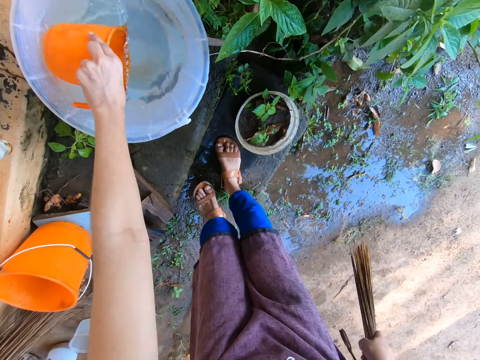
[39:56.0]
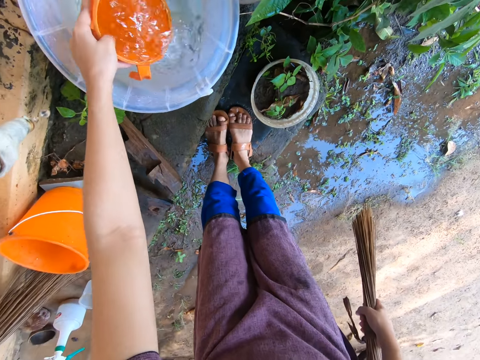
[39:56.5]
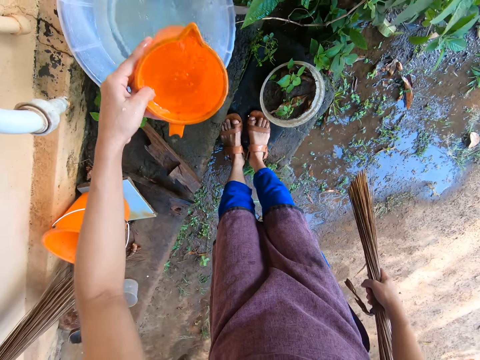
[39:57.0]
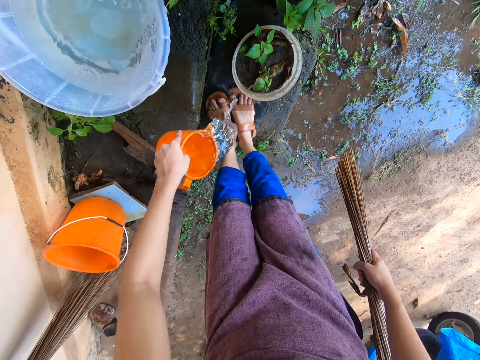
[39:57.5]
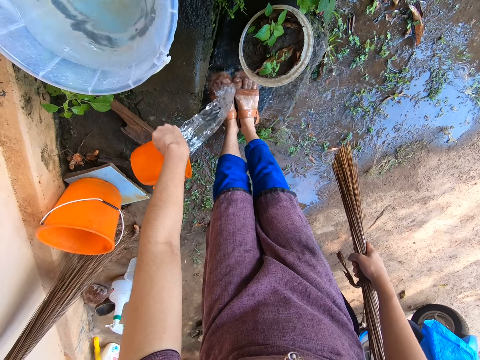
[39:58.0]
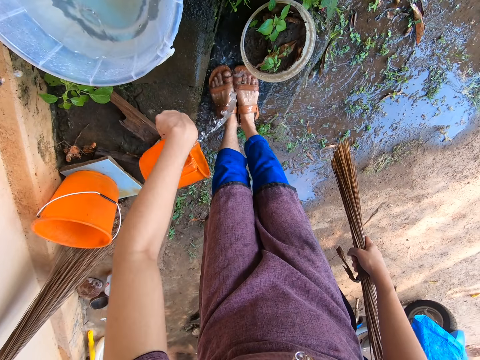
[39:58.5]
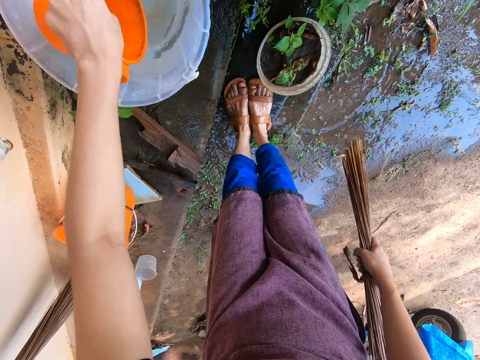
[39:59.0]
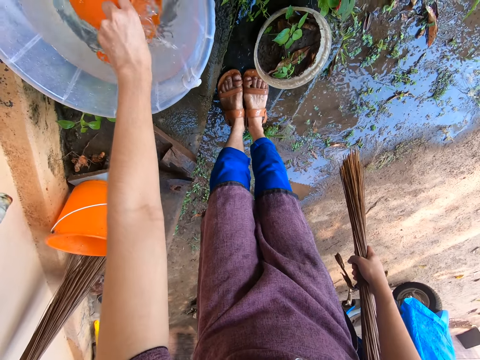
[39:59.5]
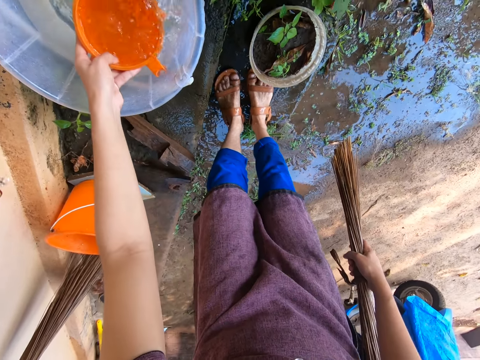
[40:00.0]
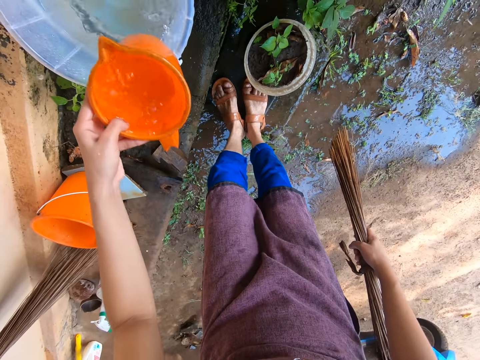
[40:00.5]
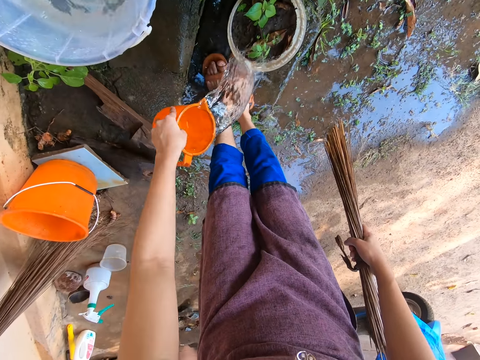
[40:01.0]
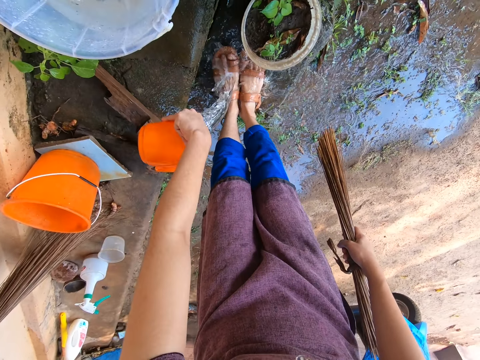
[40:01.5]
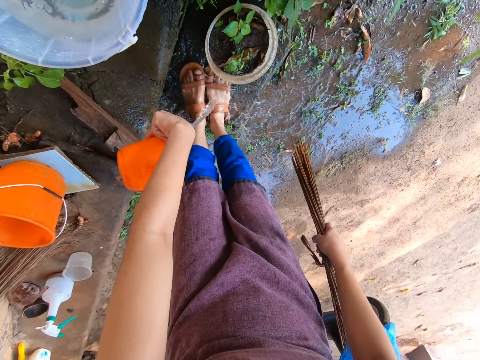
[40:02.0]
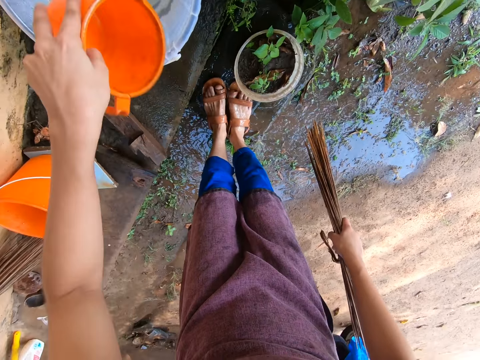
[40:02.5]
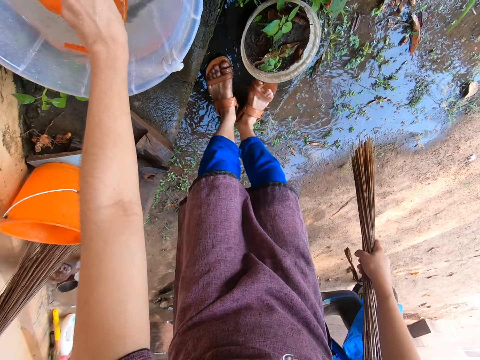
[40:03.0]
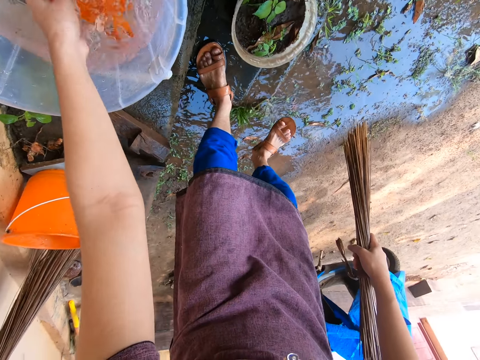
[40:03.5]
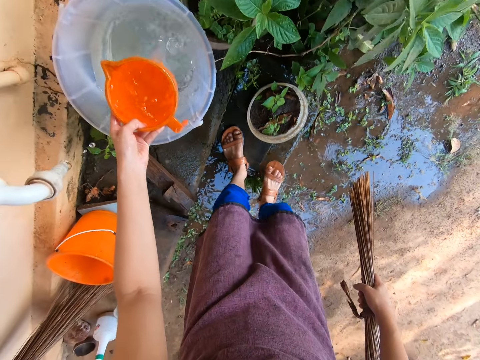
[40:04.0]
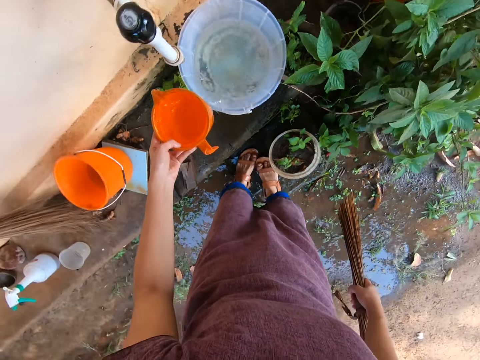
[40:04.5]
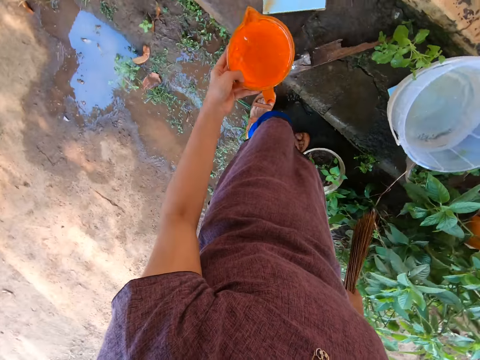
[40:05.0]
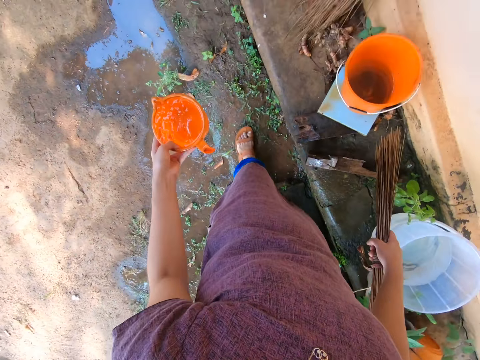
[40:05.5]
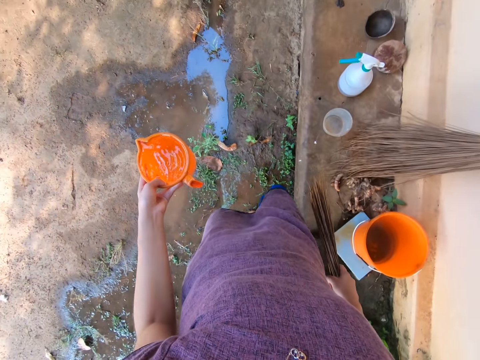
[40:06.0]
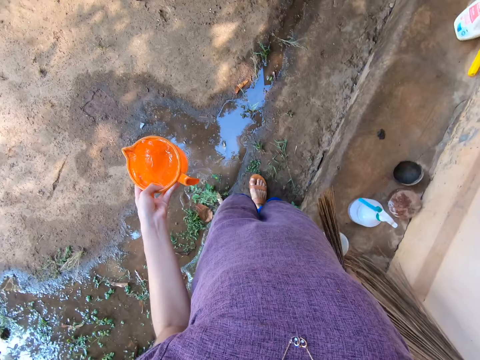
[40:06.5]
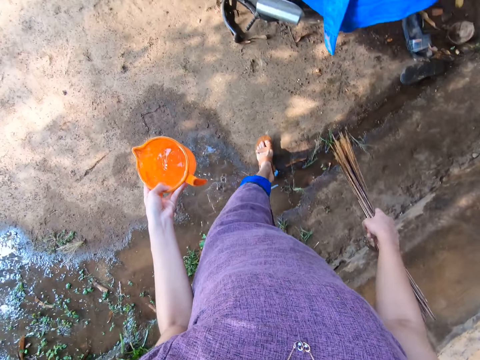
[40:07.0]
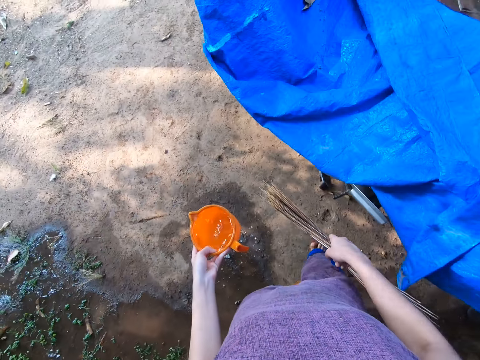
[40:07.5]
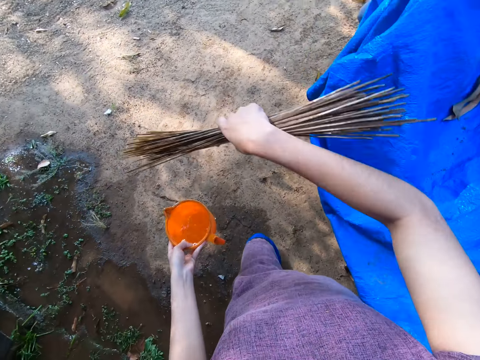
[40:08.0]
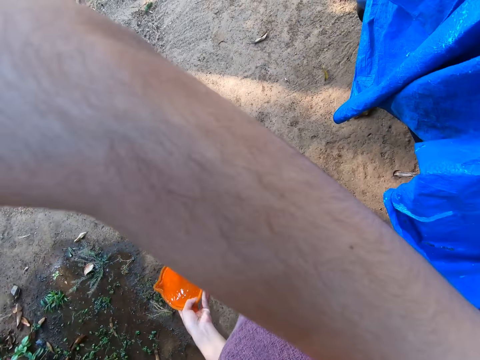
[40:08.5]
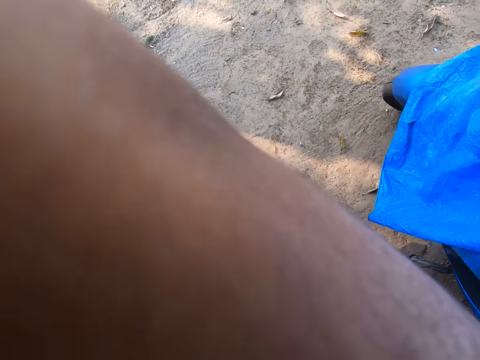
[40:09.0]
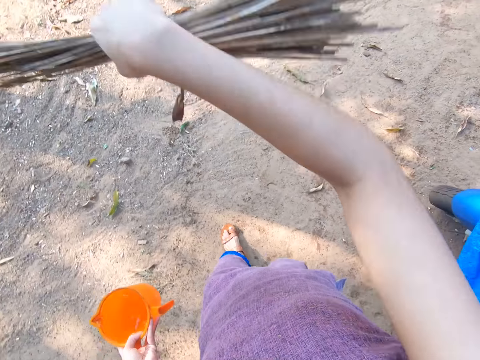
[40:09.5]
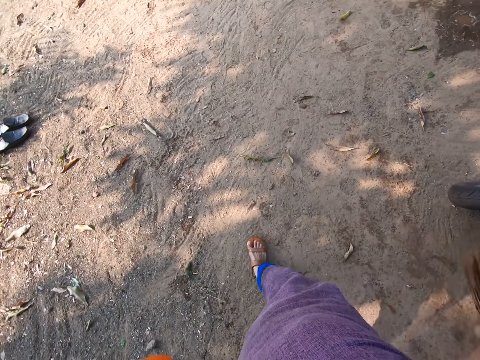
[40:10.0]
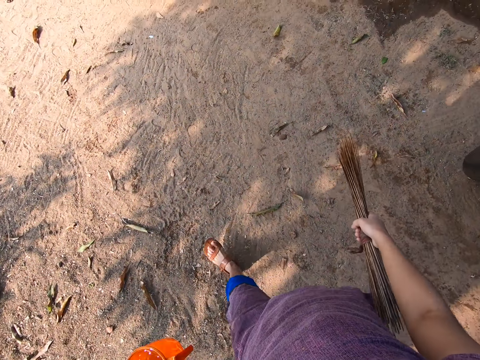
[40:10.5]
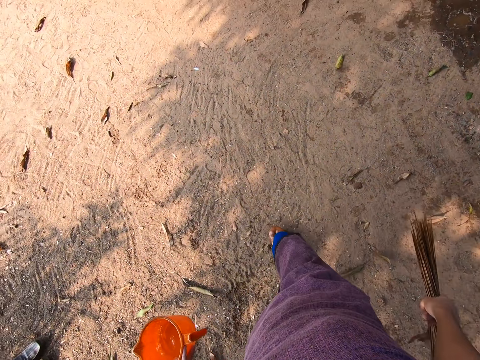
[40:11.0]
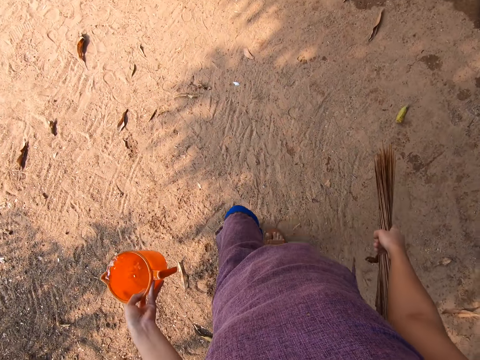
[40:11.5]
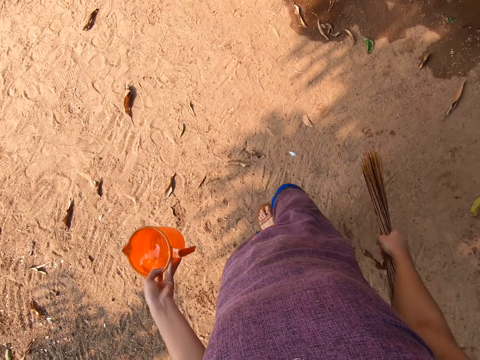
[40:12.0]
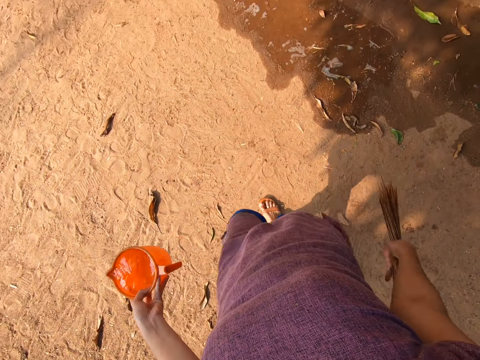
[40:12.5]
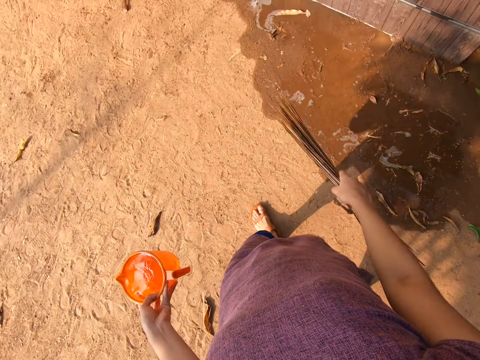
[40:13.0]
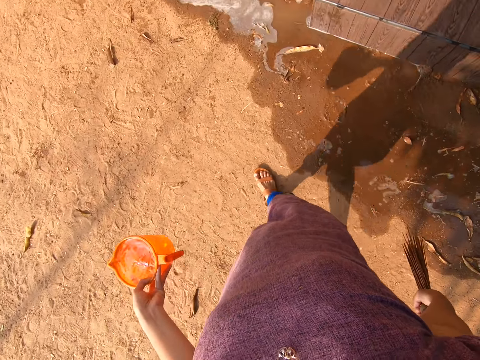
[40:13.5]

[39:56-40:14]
The camera wearer takes water from the bucket with the cup in her left hand. She pours water on her legs with the cup in her left hand. She takes water from the bucket with the cup in her left hand. She pours water on her legs with the cup in her left hand. She takes water from the bucket with the cup in her left hand. She walks around. She cleans her face with her right hand. She walks around.

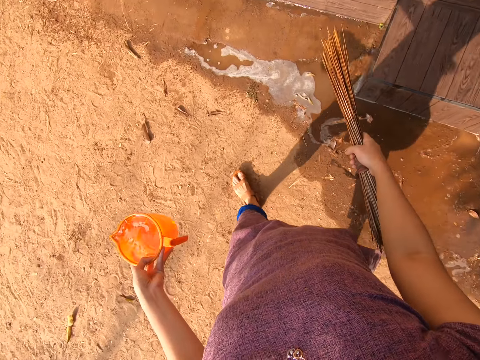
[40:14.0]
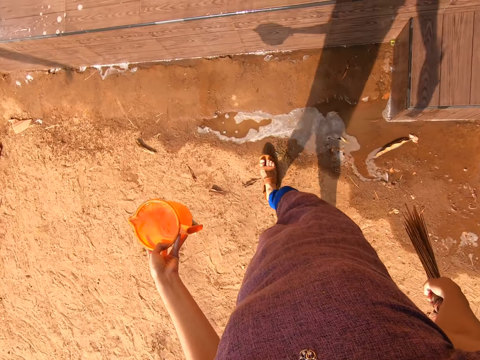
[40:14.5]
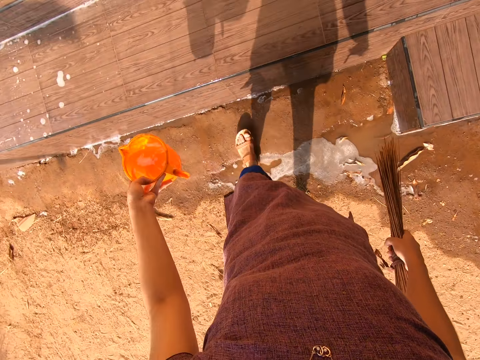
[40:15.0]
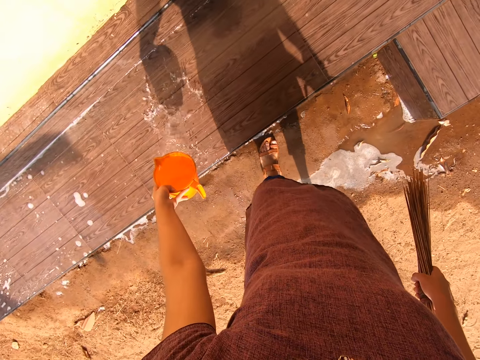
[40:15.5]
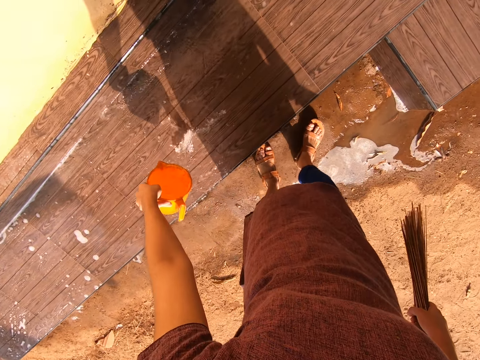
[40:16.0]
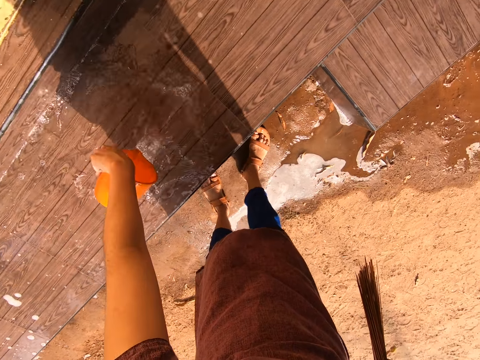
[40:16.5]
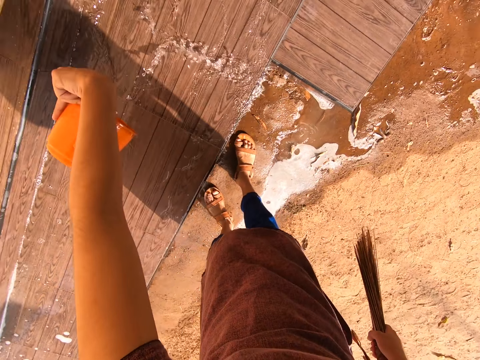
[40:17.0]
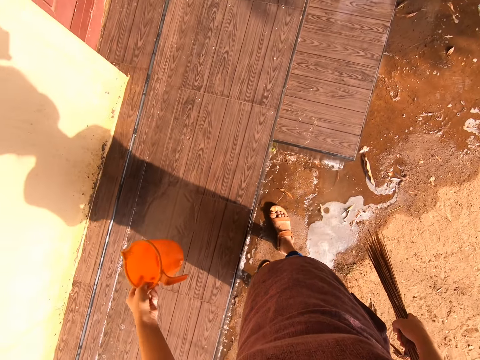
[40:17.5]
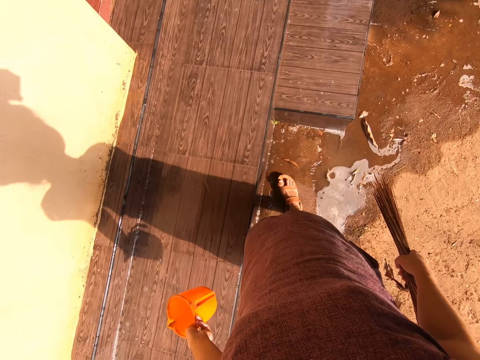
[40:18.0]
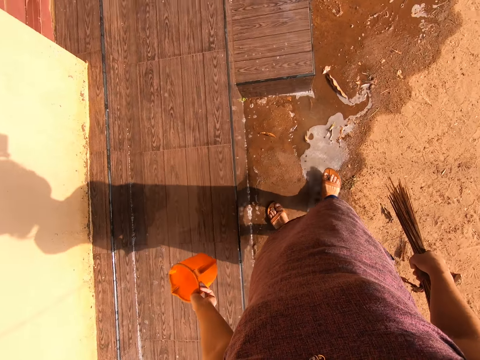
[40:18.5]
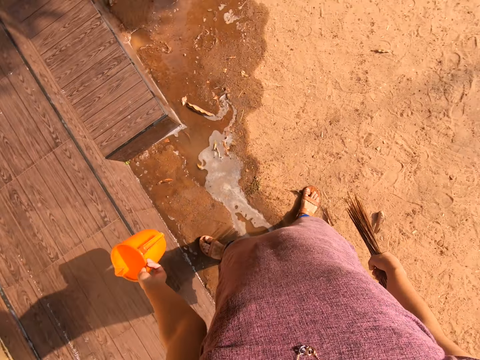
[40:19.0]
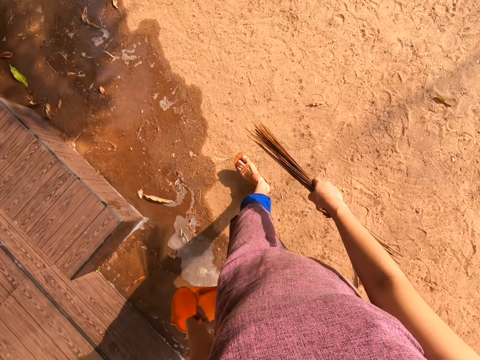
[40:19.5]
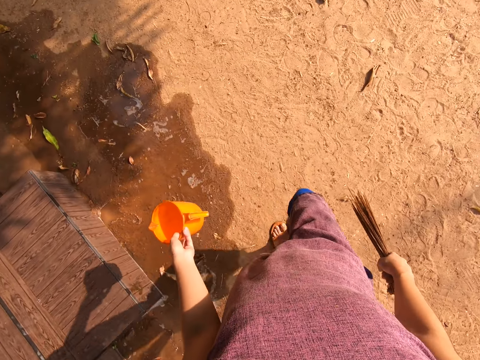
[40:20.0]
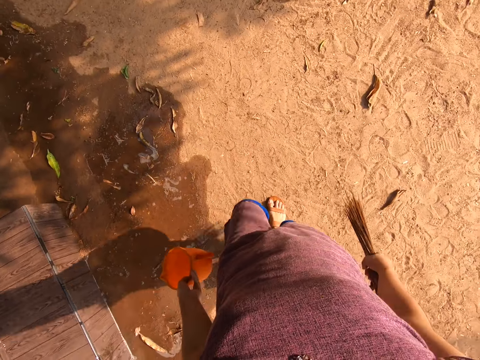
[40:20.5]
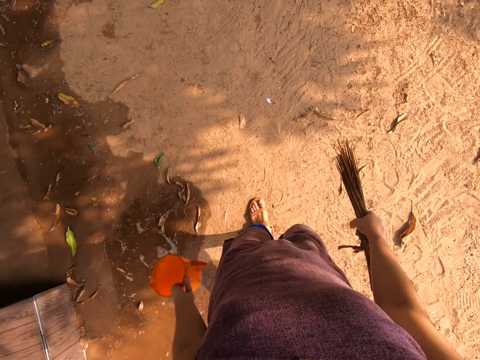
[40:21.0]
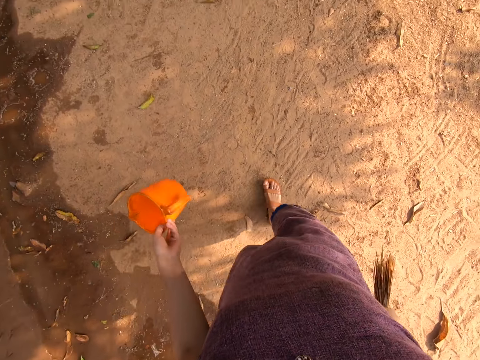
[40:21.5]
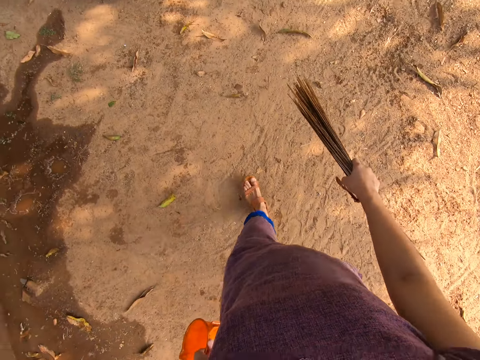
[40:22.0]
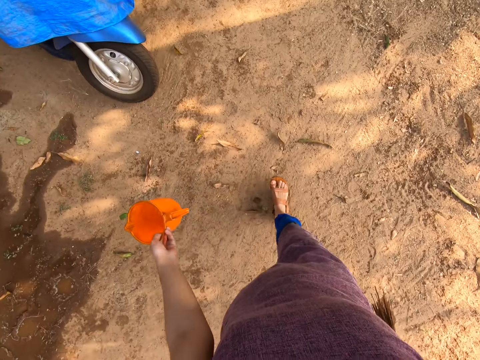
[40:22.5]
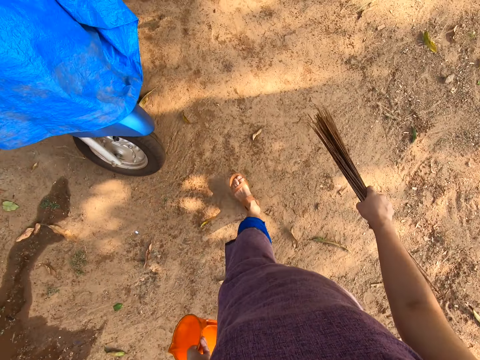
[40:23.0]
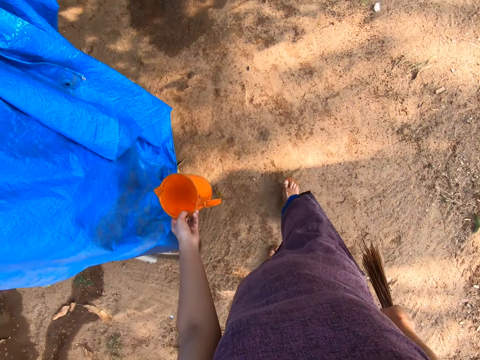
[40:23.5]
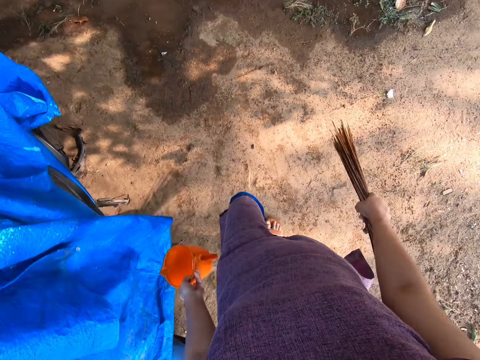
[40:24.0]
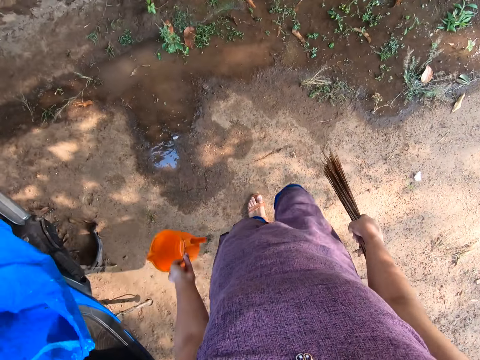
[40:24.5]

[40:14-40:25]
The camera wearer pours water on the staircase floor with the cup in her left hand. She walks around.
